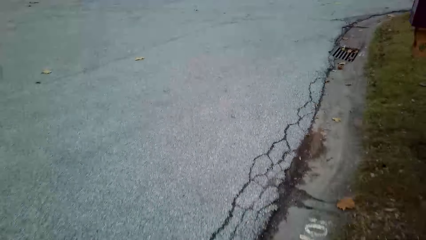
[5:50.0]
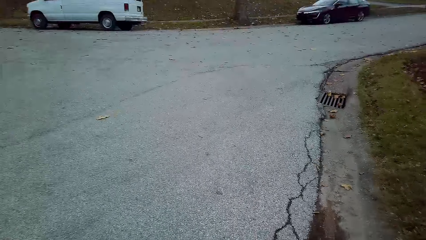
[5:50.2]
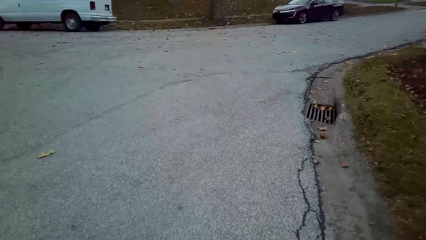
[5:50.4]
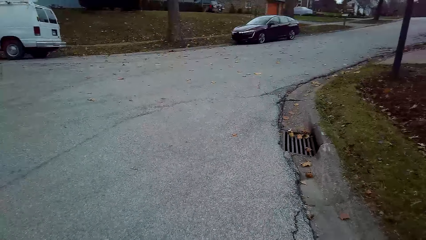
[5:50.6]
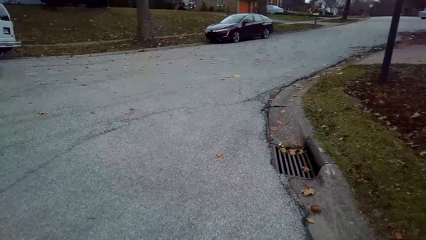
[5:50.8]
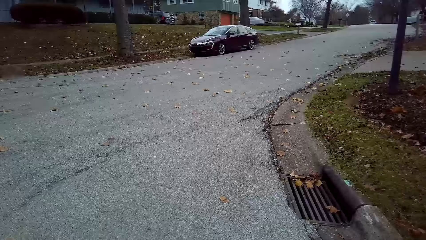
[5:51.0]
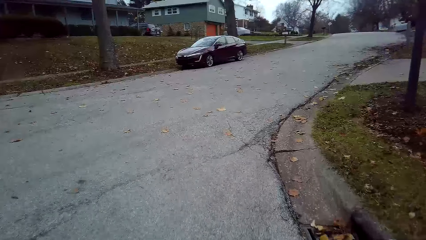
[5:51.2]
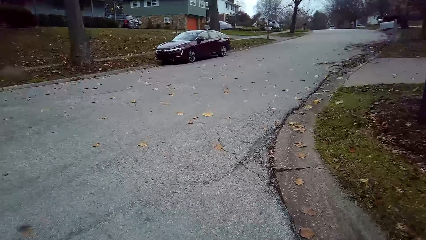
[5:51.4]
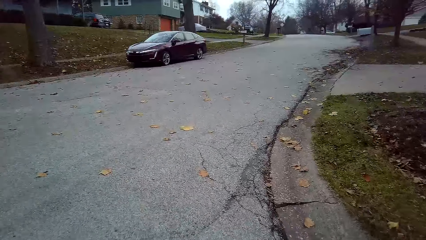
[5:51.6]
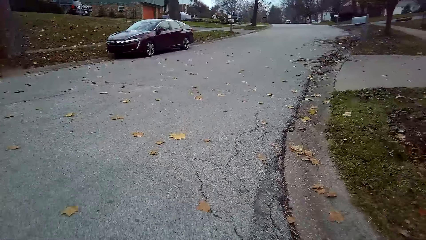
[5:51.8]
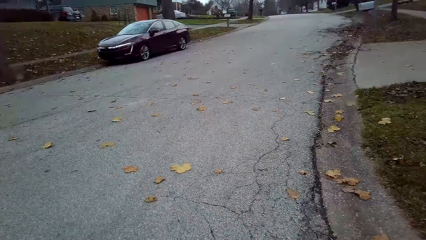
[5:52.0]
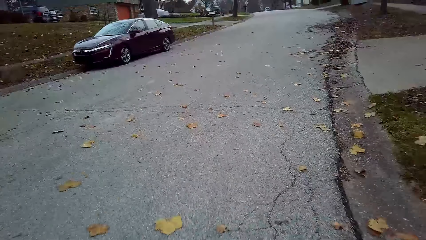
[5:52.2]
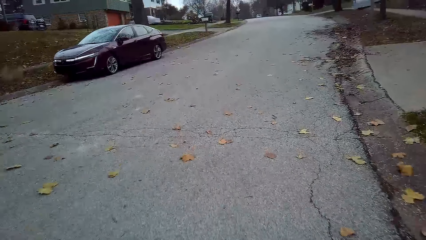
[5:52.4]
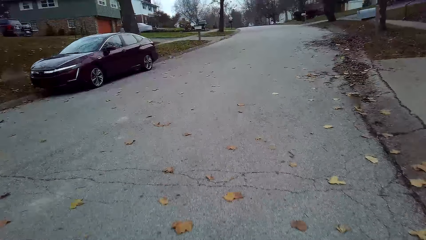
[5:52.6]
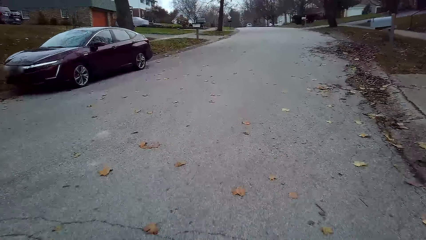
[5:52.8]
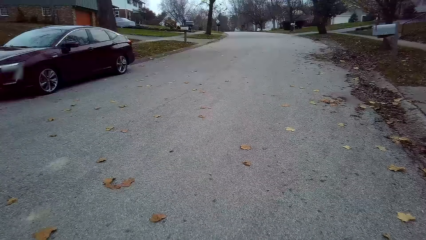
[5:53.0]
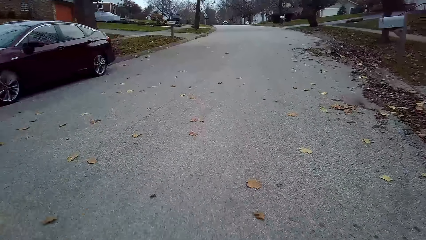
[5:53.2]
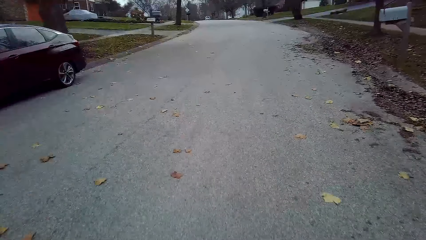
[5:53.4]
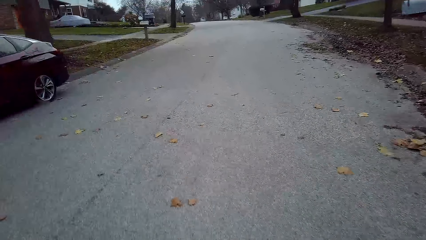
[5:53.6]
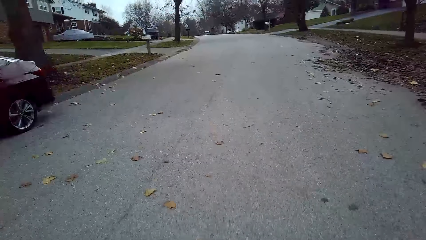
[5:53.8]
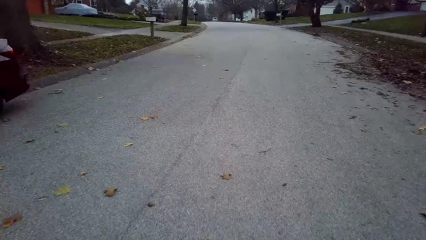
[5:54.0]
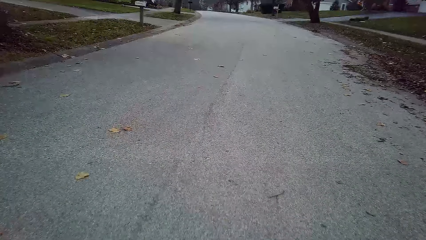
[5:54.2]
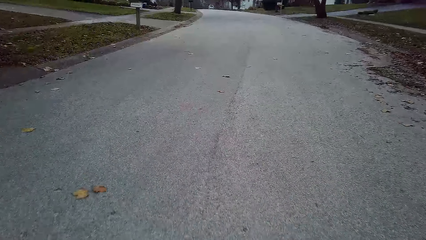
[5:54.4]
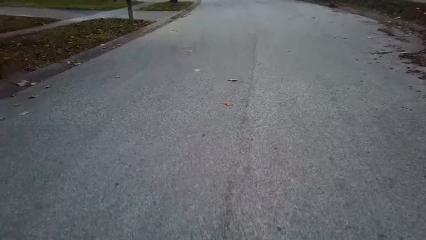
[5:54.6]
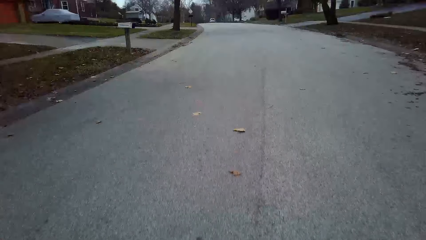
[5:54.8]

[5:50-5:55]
The camera wearer pedals the bicycle forward on the road. They get into the main road riding. They ride the bicycle.

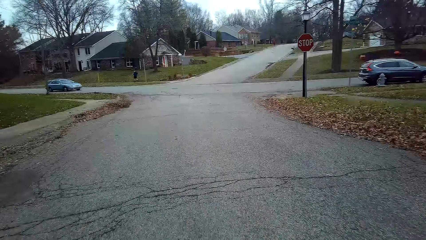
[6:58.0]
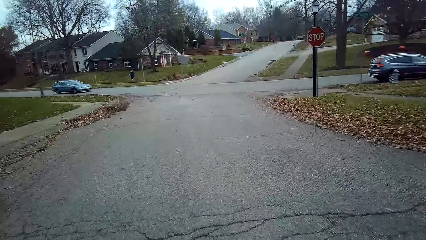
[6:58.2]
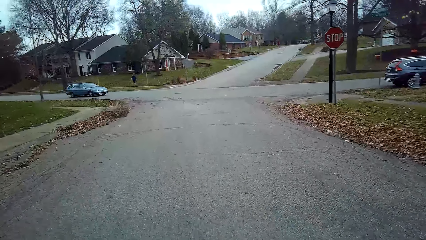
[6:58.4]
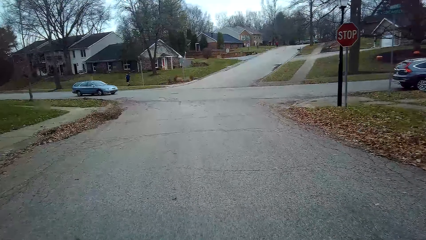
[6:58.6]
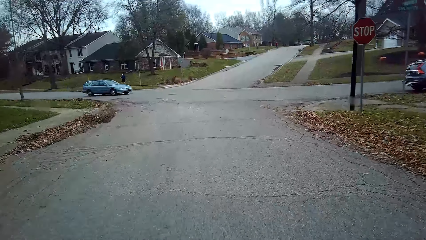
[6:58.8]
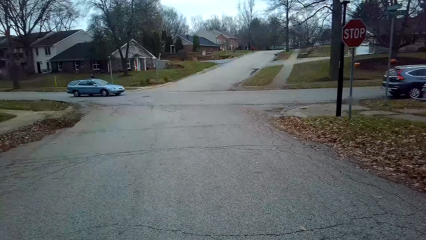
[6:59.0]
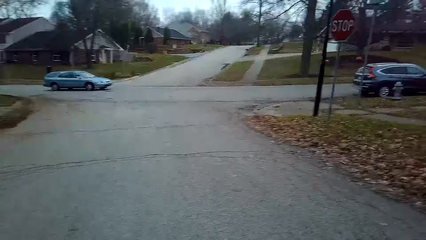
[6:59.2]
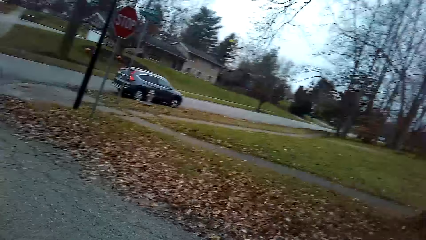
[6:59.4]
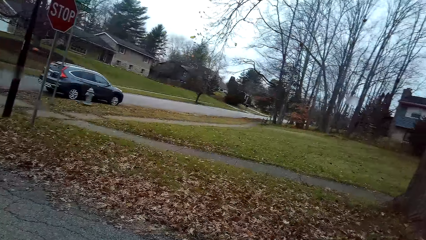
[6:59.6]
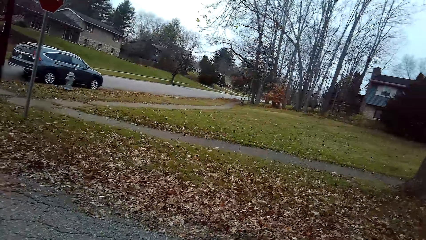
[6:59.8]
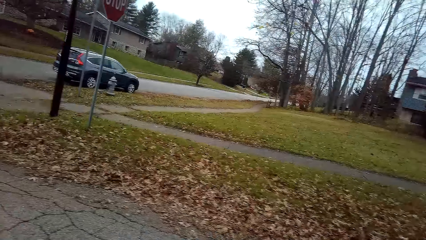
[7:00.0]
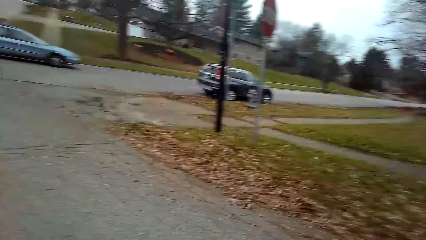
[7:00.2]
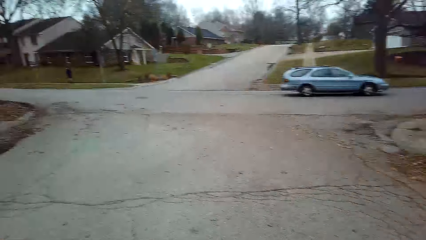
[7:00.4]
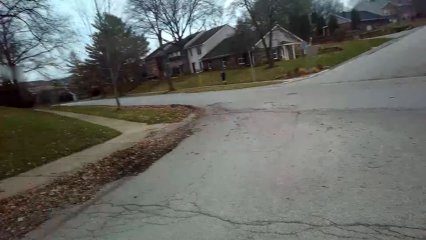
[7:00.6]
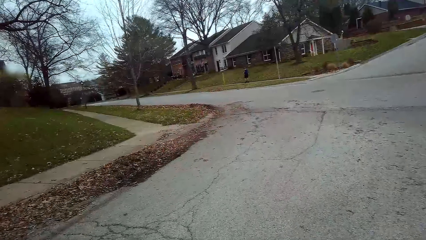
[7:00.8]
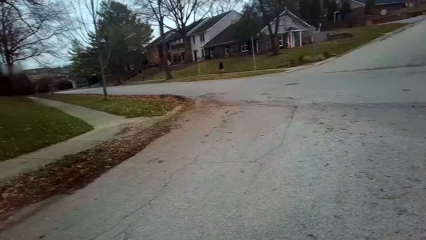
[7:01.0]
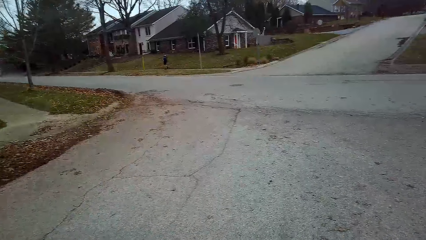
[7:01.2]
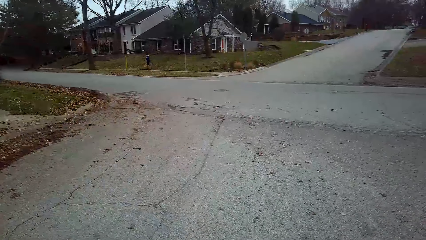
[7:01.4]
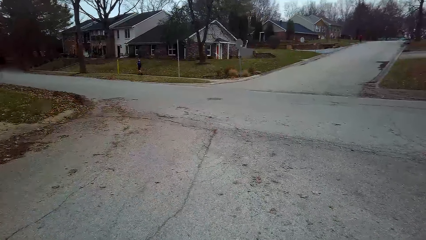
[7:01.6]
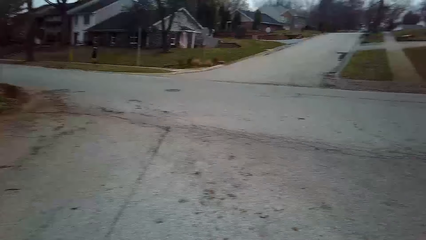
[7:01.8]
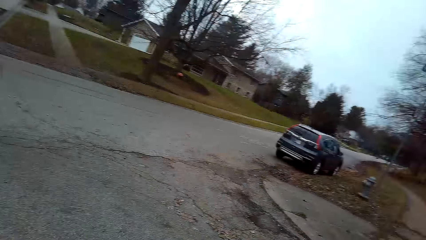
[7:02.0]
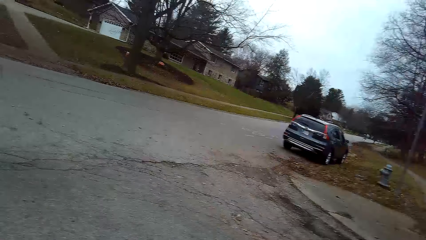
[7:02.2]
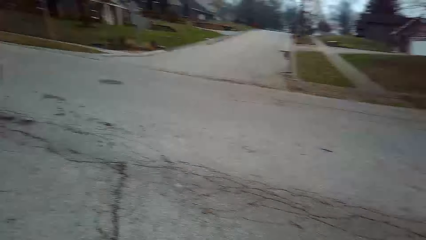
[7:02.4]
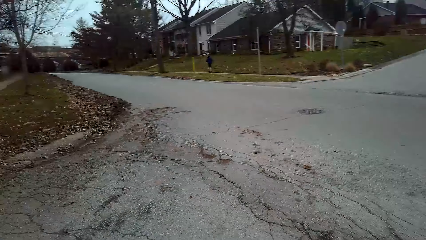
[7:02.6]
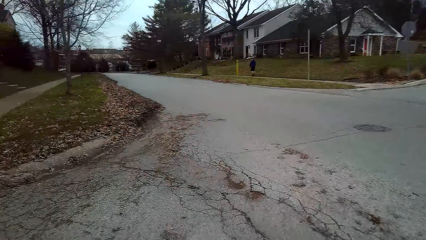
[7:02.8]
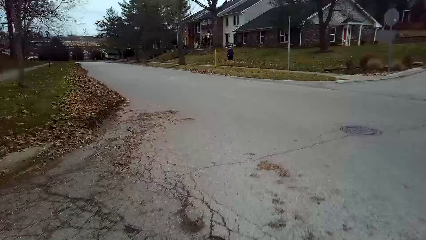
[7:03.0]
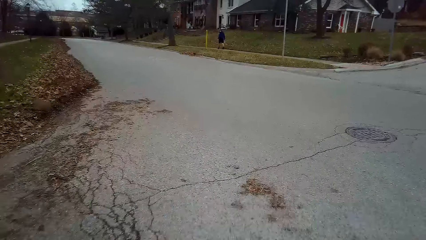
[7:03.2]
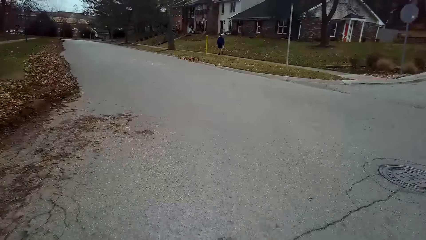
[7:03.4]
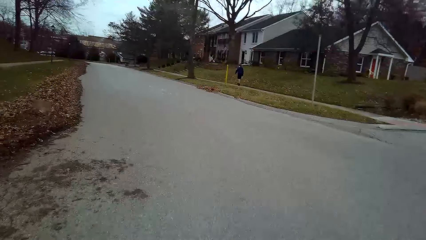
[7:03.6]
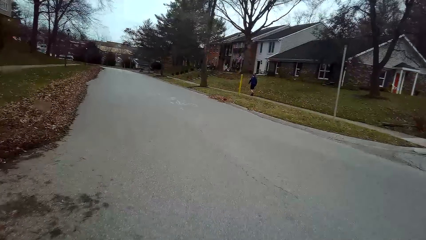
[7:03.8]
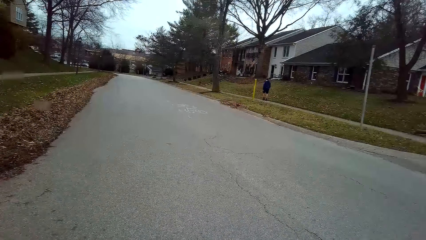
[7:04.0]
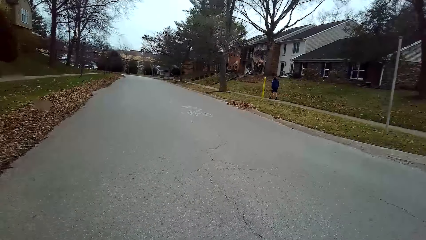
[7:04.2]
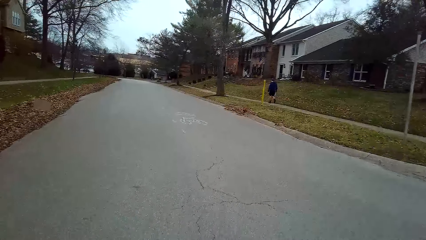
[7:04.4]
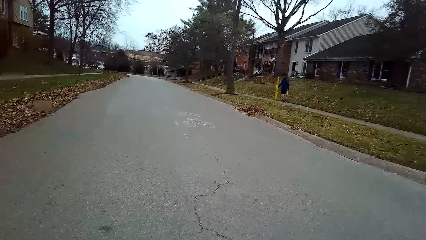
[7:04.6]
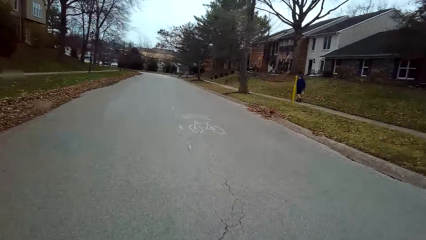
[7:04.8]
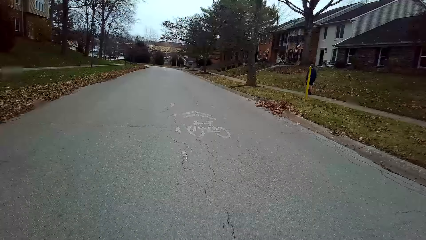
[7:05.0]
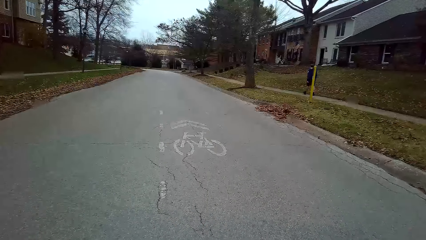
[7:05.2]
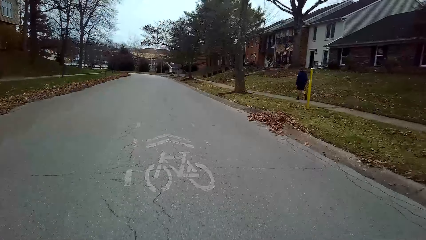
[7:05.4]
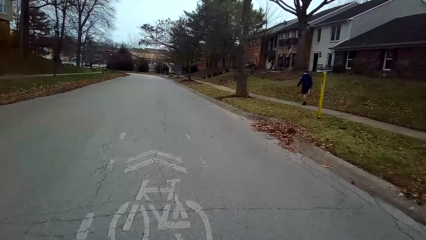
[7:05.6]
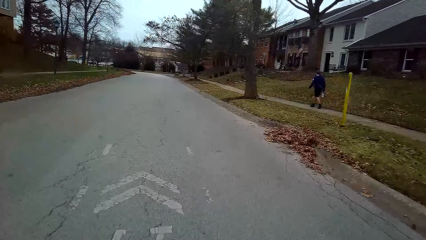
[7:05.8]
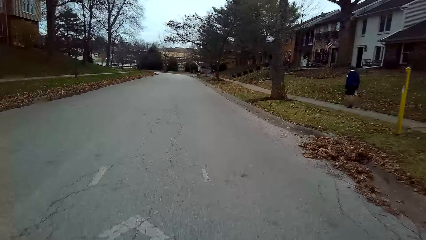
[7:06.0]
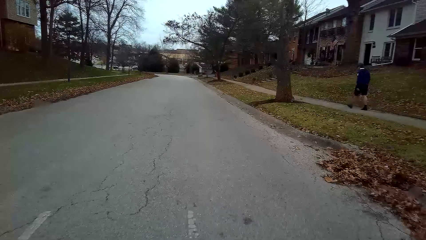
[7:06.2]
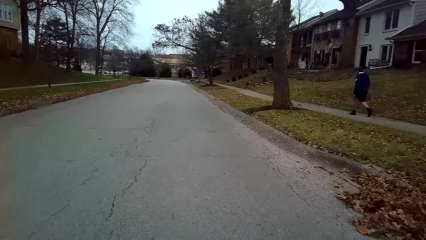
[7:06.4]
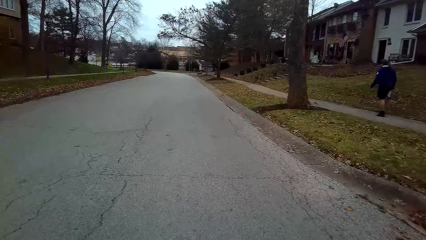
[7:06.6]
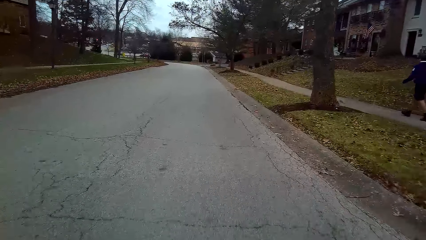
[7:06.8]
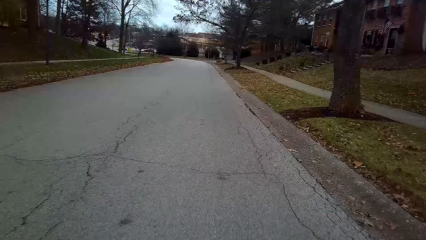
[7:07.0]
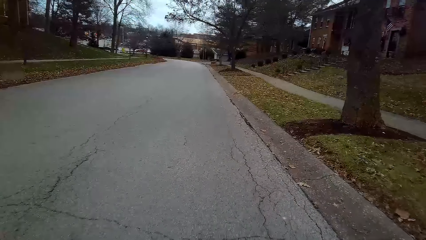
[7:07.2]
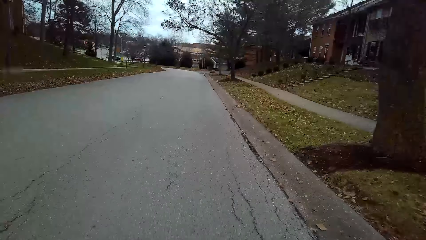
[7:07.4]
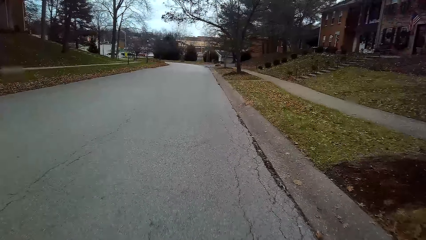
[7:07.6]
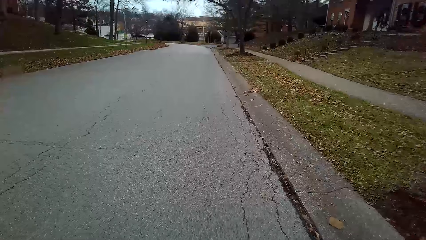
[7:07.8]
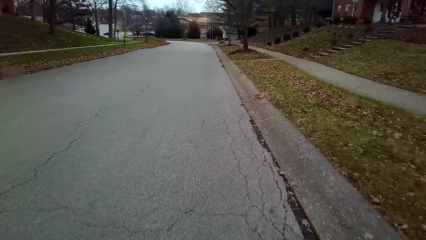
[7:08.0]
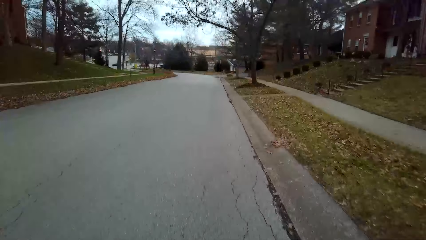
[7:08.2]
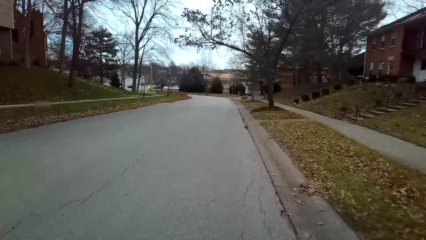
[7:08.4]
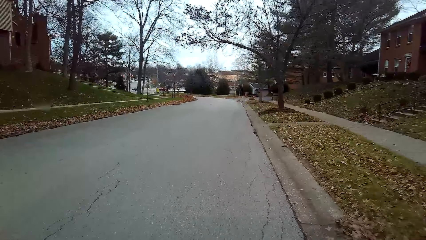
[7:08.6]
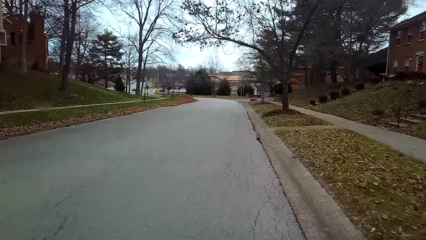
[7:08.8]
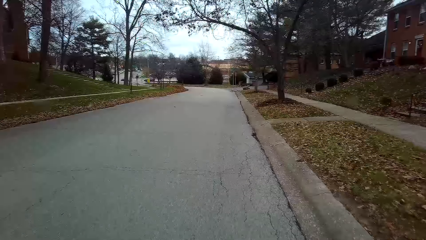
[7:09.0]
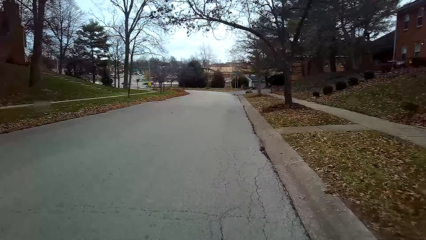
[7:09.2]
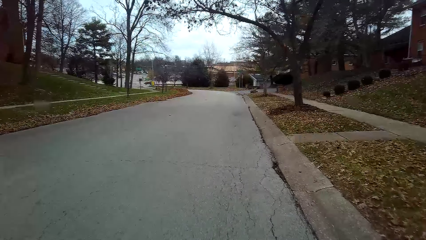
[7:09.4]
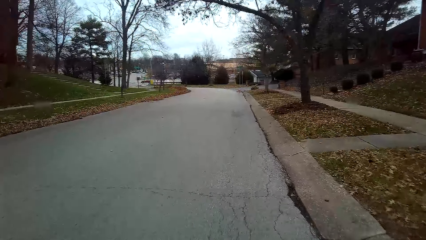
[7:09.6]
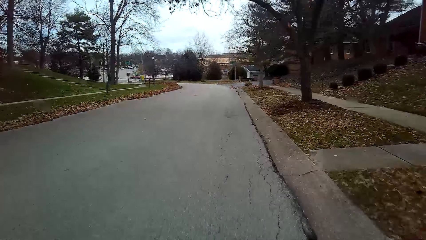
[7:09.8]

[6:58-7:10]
The camera wearer looks right and left to make a bend. They pedal the bicycle forward on the road. They inspect the road. They turn left. They pedal the bicycle forward on the road.
